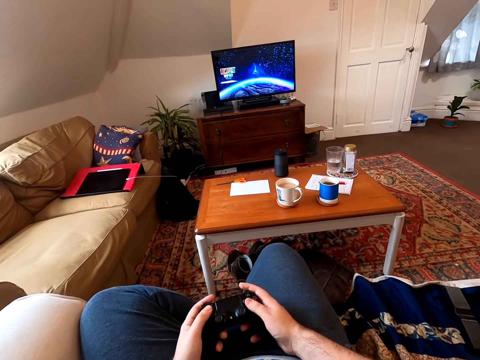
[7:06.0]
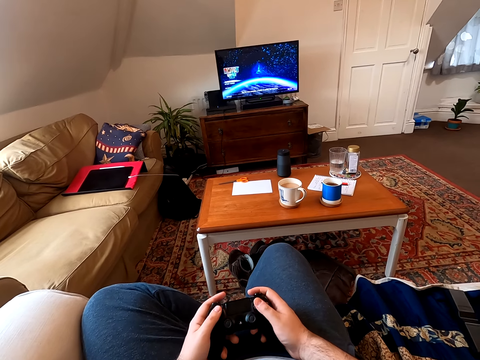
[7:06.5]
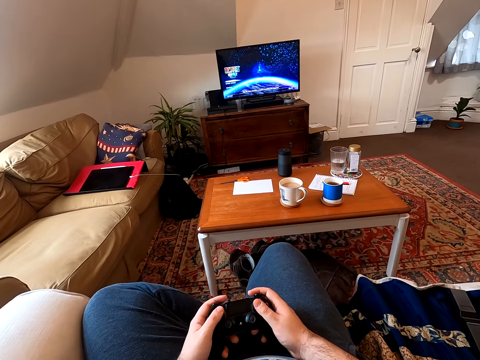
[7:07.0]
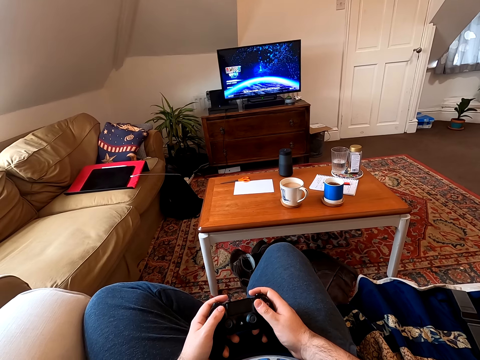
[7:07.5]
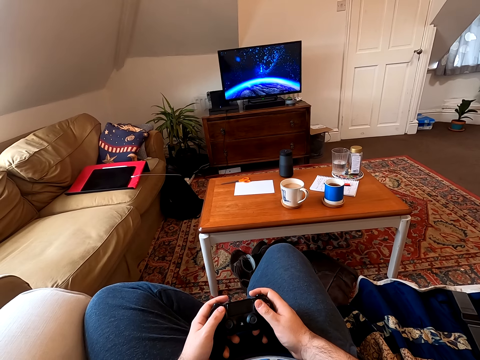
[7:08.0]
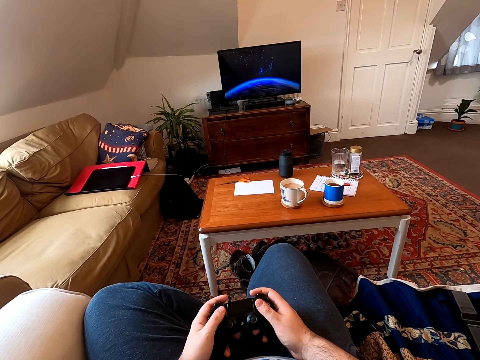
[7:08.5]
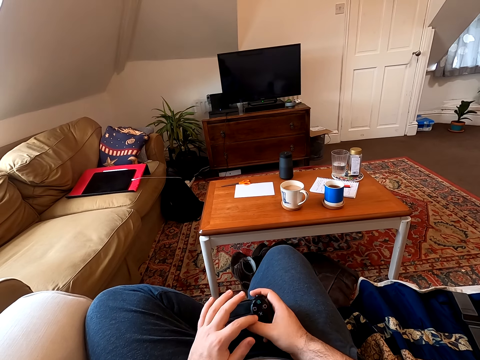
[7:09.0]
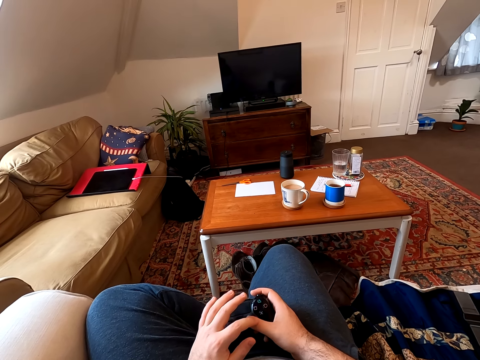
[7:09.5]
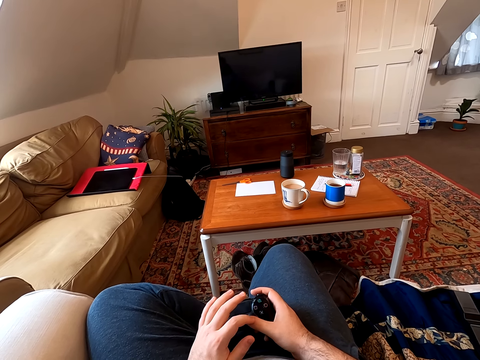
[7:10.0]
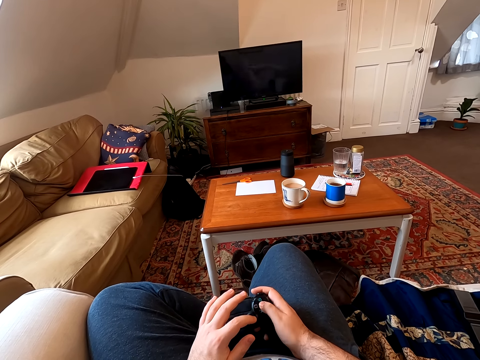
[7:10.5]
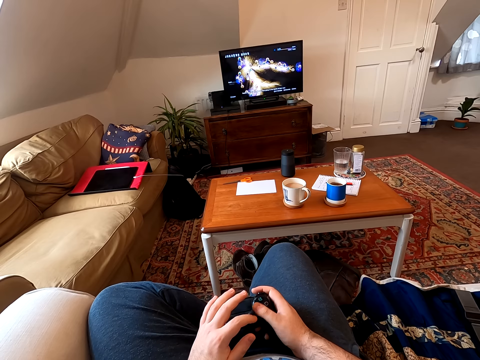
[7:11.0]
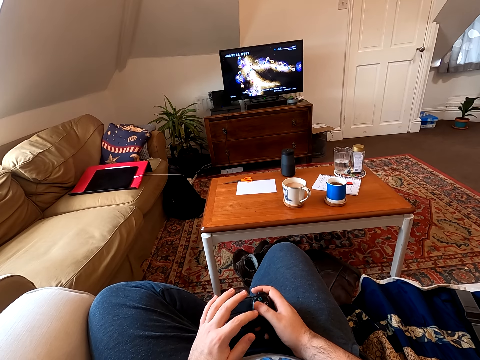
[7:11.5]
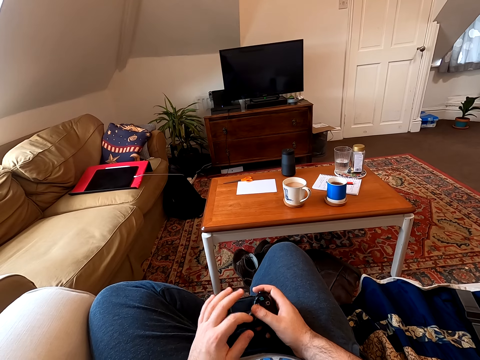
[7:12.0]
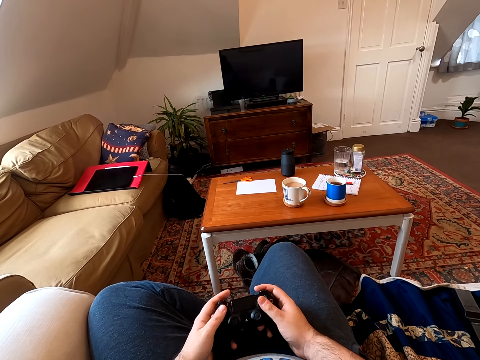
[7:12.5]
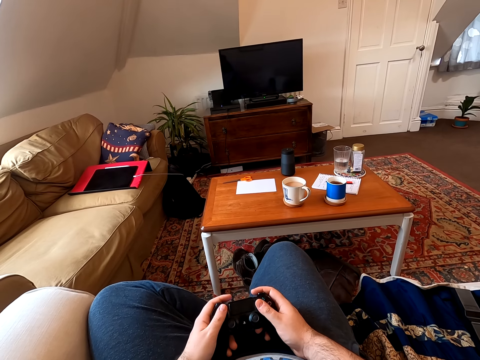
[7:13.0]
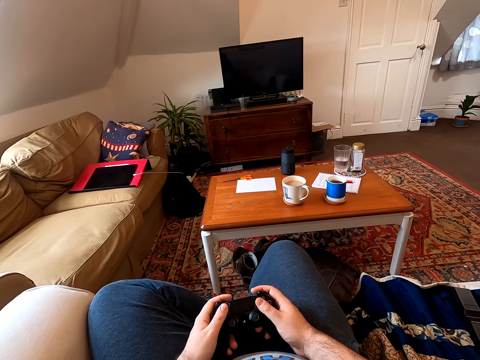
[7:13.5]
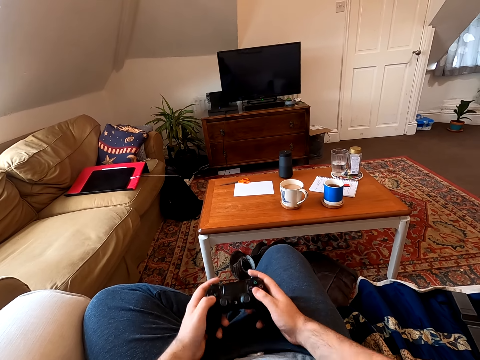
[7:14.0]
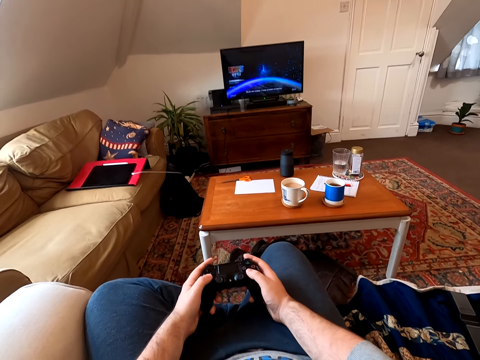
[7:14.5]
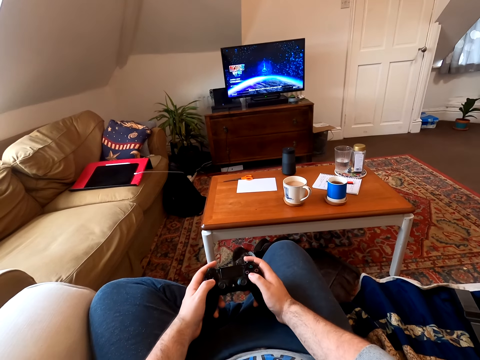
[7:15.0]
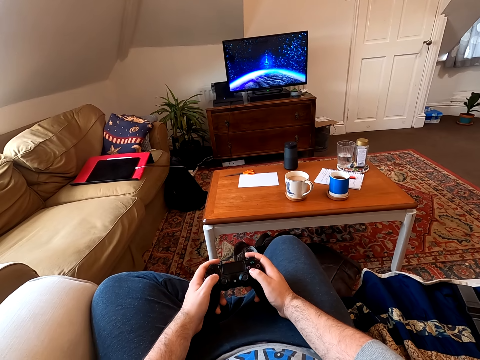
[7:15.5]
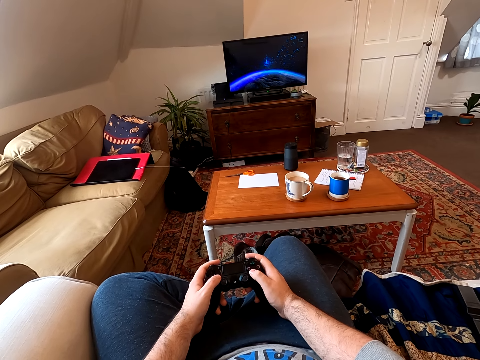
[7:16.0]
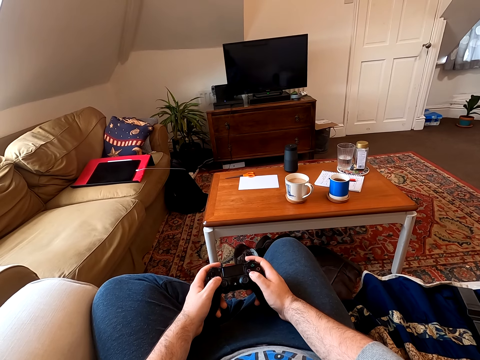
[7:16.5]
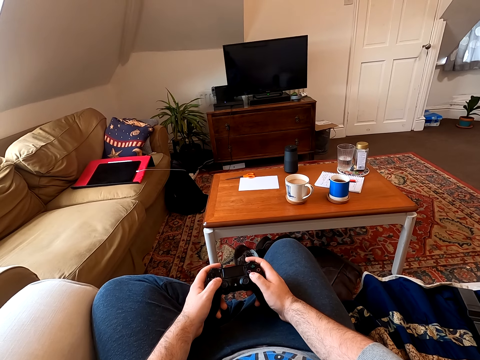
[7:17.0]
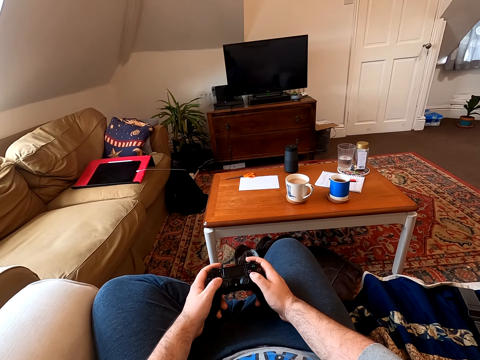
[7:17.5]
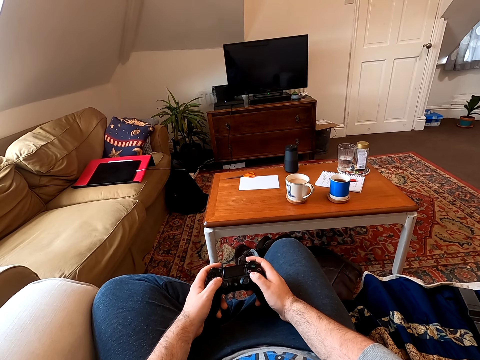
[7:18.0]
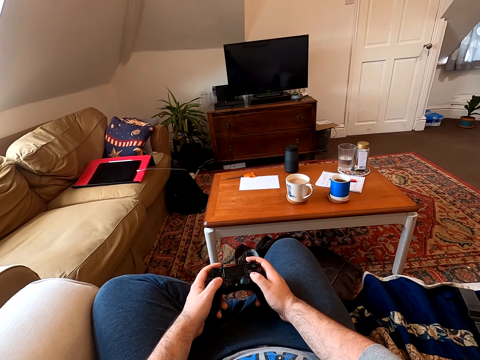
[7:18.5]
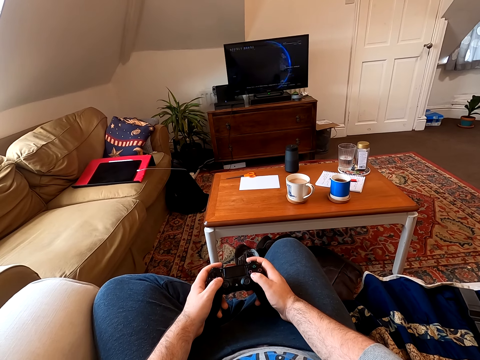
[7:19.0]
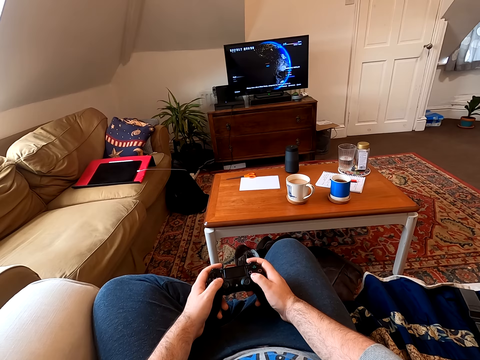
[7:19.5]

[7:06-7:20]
The camera wearer holds the controller with both hands. They play a video game.
